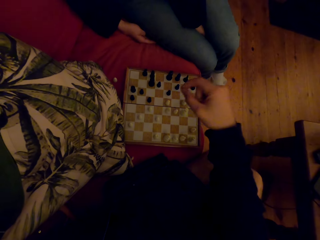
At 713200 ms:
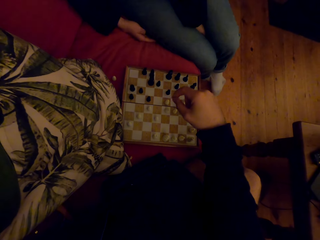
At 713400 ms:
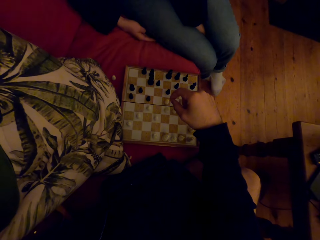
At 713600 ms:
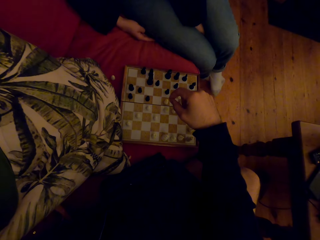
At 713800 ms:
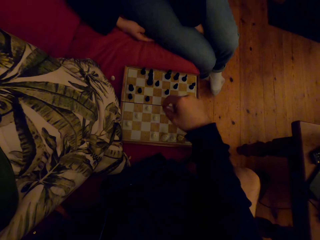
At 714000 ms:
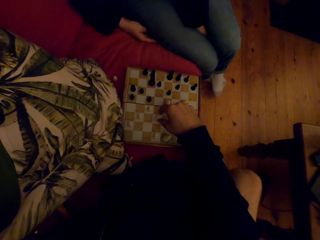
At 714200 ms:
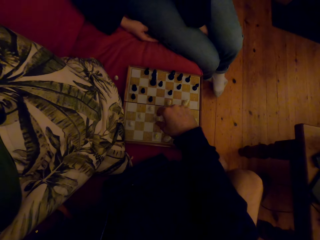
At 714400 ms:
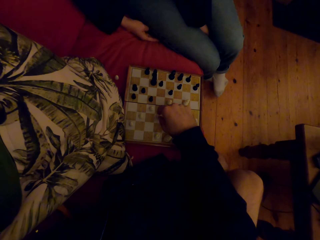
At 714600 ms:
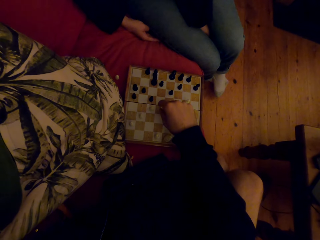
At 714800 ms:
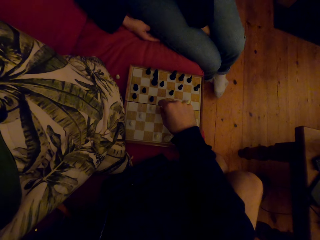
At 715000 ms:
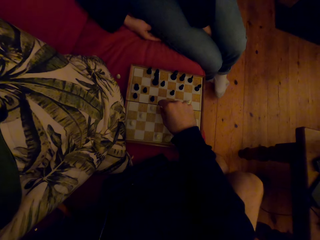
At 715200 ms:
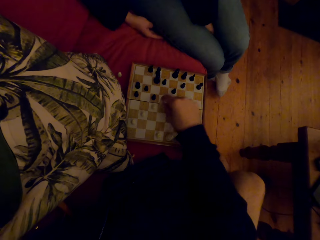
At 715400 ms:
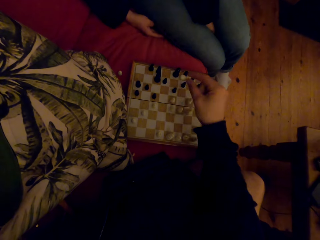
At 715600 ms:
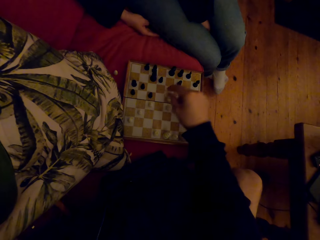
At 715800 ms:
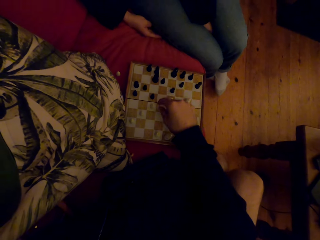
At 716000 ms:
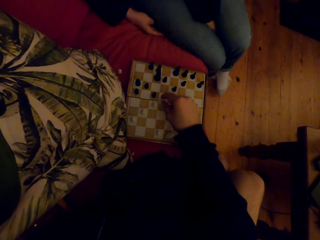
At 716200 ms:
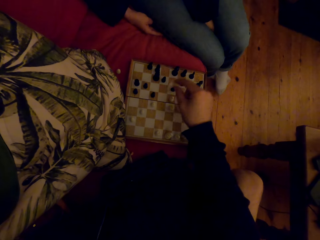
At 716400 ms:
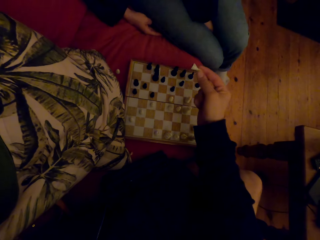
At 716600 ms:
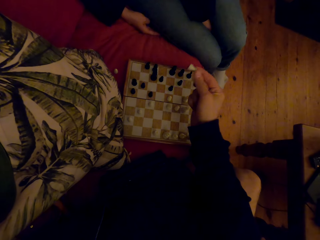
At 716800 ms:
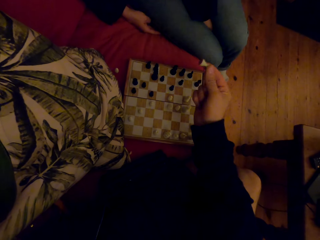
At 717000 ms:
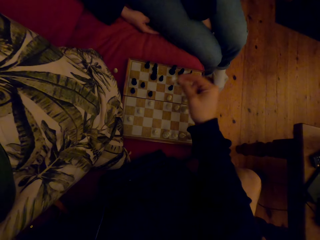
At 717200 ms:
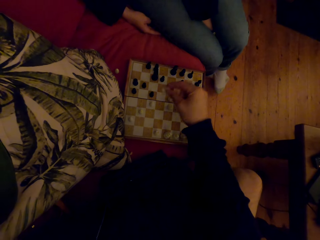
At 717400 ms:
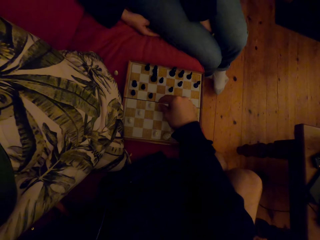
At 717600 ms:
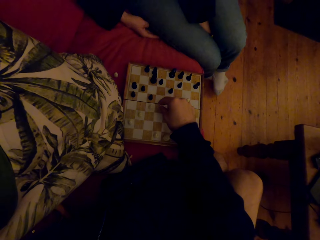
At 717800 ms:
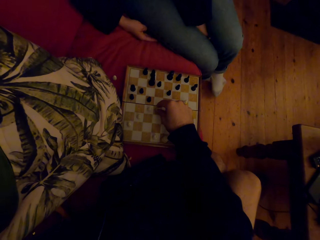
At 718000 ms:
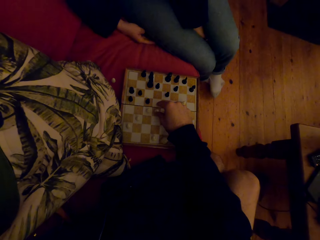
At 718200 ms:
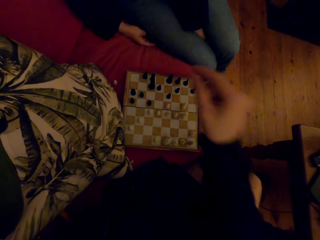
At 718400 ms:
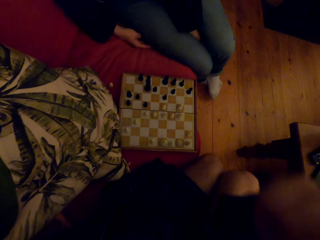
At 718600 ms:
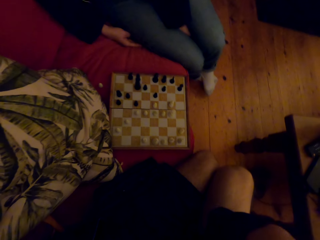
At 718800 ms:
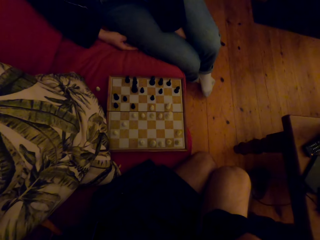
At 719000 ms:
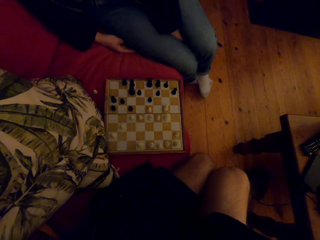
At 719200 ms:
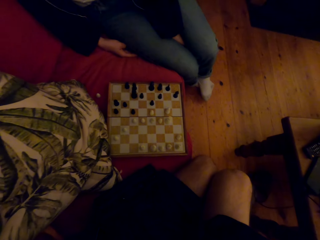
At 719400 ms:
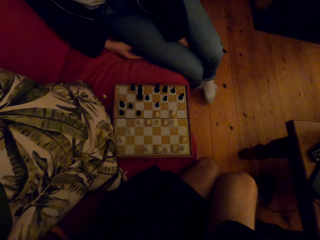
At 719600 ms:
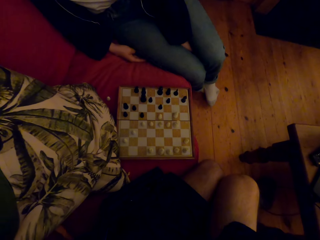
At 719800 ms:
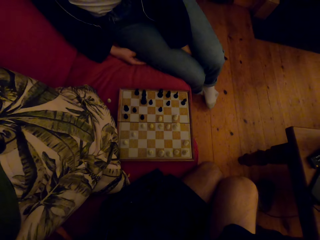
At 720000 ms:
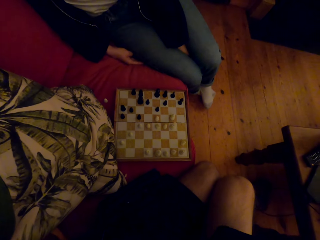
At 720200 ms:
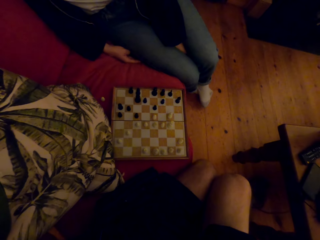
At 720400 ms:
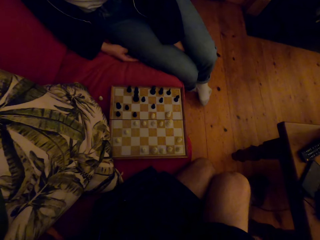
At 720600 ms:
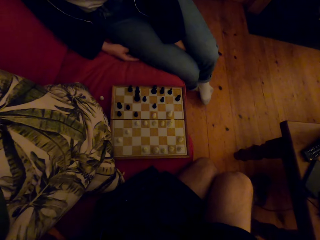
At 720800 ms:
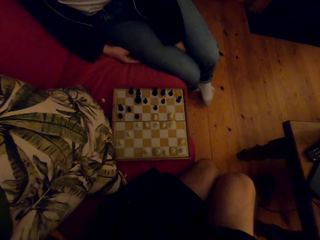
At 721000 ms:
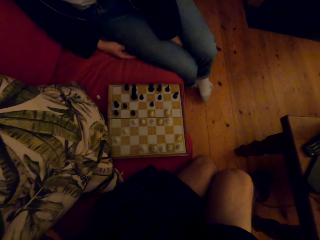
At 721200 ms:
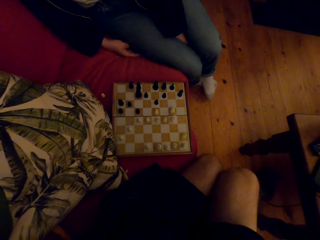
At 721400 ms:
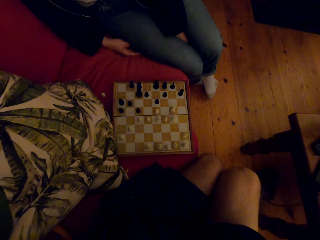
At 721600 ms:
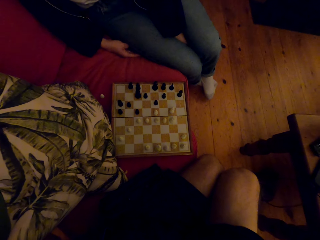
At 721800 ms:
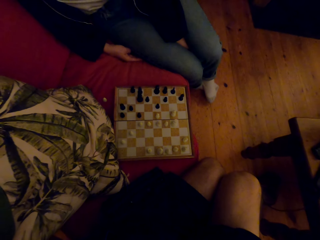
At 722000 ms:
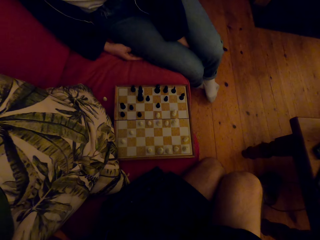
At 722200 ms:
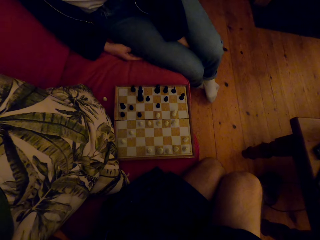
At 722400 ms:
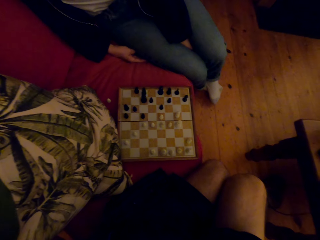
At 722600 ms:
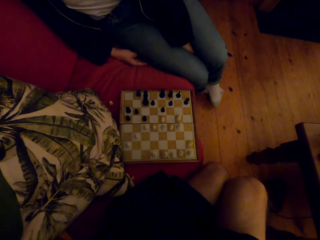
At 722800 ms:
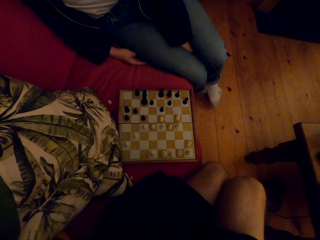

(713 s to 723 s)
The camera wearer plays chess with a person. They raise the hand.

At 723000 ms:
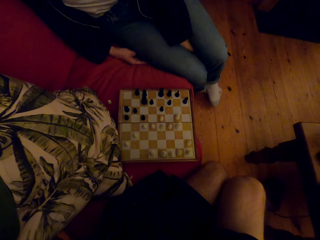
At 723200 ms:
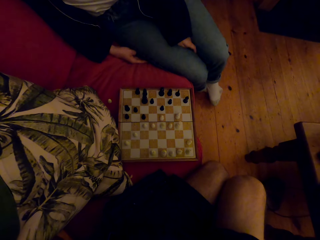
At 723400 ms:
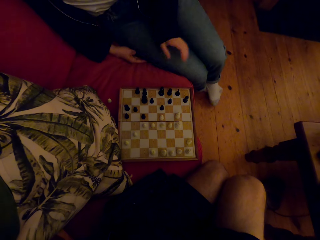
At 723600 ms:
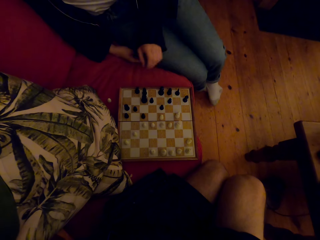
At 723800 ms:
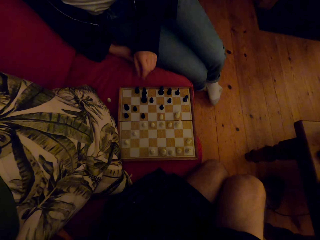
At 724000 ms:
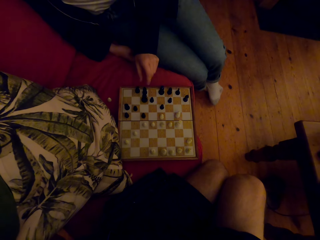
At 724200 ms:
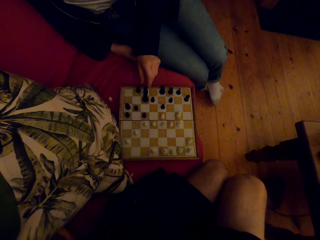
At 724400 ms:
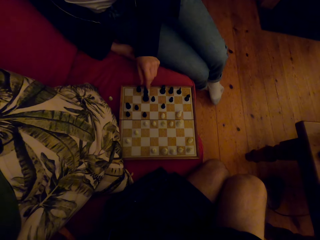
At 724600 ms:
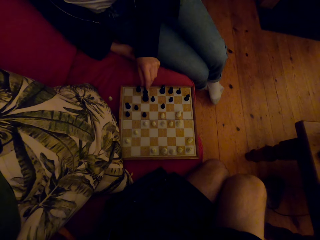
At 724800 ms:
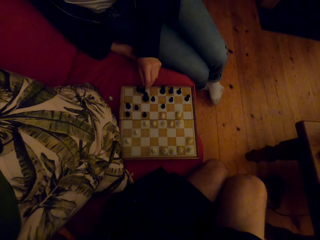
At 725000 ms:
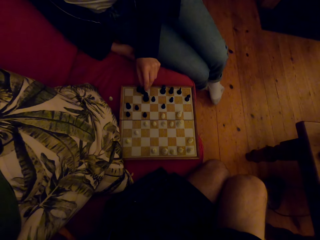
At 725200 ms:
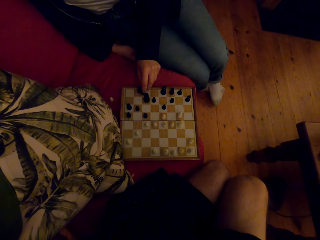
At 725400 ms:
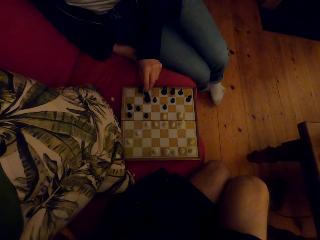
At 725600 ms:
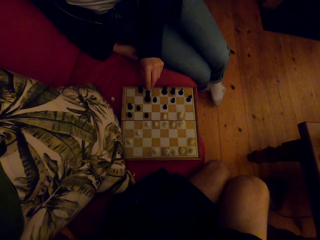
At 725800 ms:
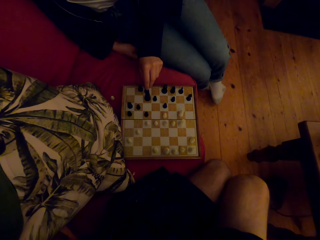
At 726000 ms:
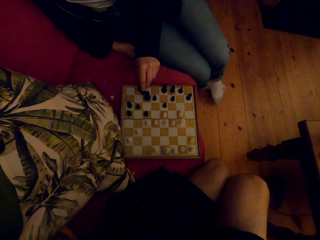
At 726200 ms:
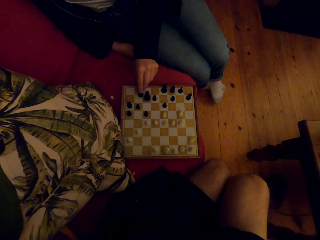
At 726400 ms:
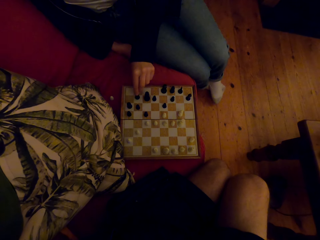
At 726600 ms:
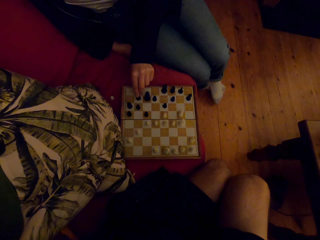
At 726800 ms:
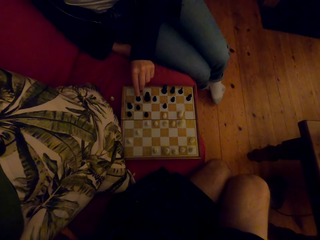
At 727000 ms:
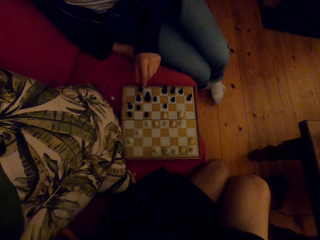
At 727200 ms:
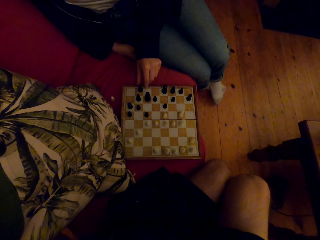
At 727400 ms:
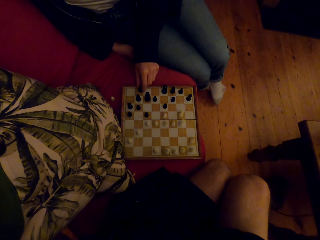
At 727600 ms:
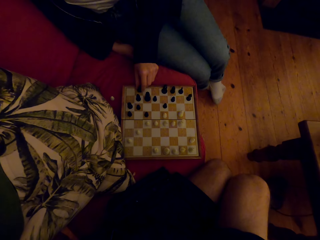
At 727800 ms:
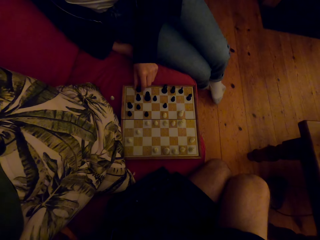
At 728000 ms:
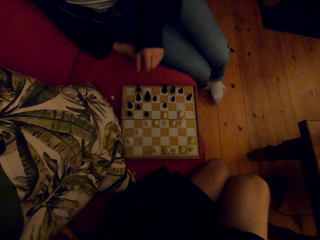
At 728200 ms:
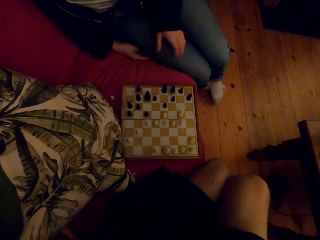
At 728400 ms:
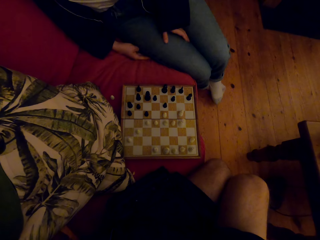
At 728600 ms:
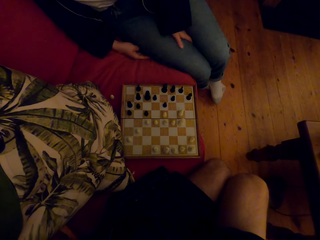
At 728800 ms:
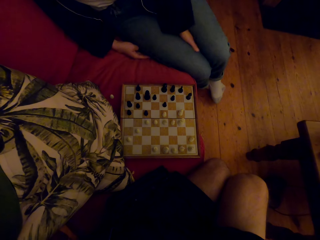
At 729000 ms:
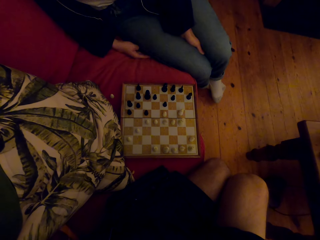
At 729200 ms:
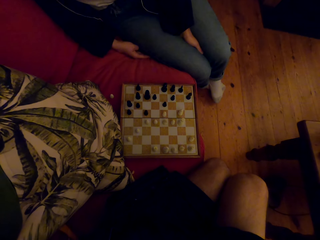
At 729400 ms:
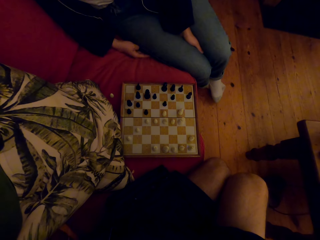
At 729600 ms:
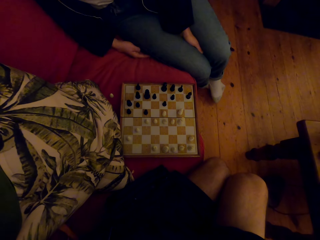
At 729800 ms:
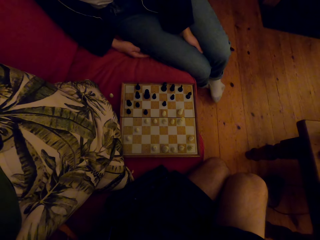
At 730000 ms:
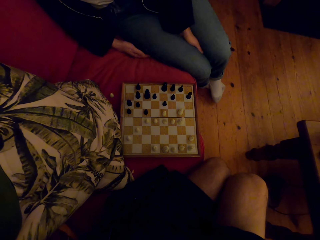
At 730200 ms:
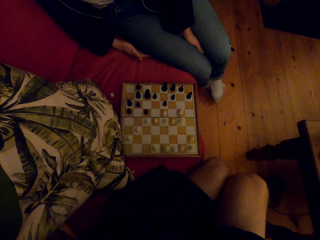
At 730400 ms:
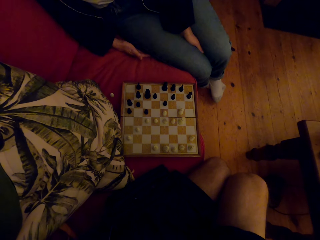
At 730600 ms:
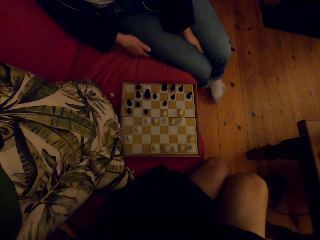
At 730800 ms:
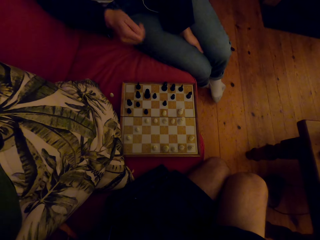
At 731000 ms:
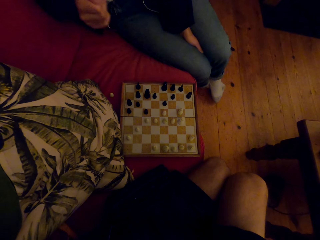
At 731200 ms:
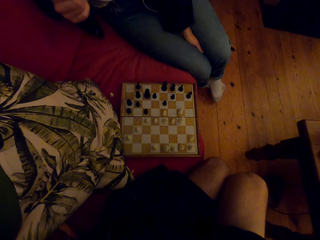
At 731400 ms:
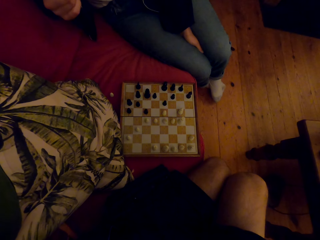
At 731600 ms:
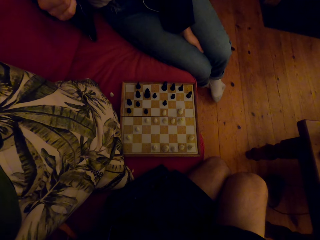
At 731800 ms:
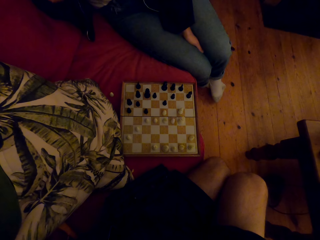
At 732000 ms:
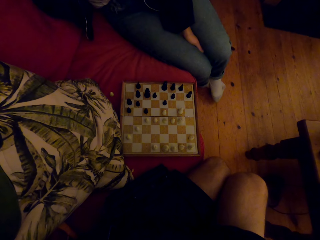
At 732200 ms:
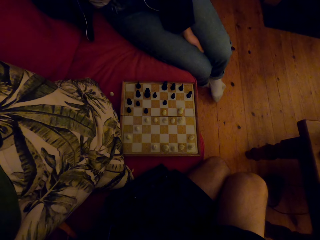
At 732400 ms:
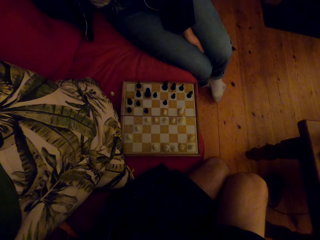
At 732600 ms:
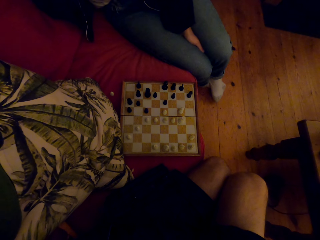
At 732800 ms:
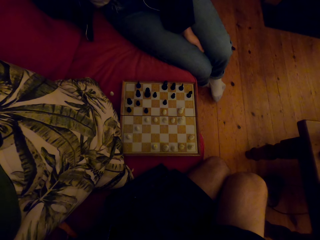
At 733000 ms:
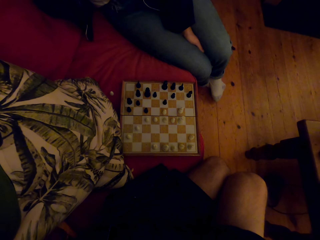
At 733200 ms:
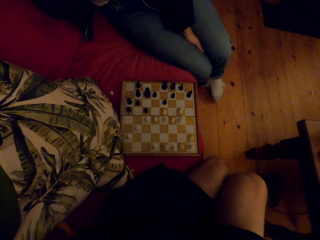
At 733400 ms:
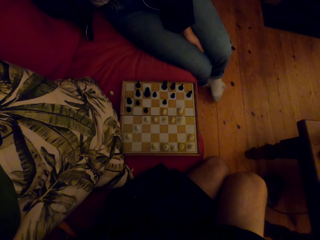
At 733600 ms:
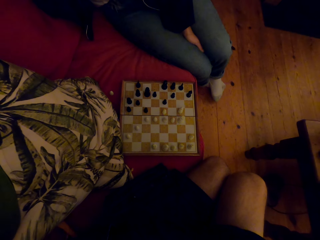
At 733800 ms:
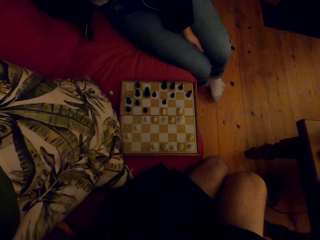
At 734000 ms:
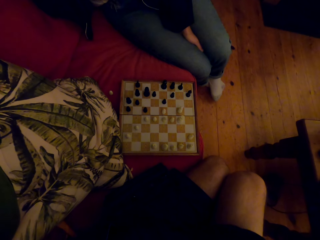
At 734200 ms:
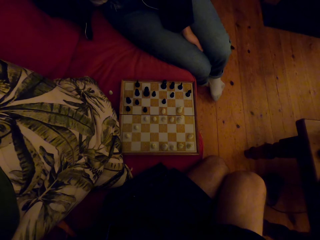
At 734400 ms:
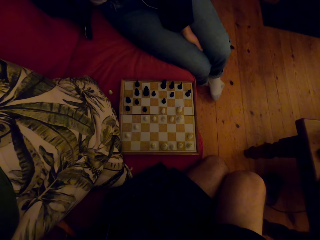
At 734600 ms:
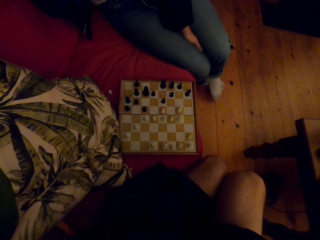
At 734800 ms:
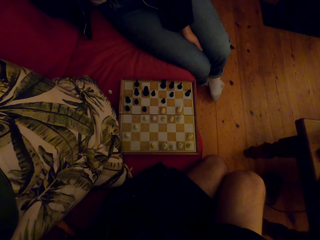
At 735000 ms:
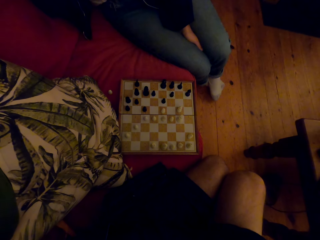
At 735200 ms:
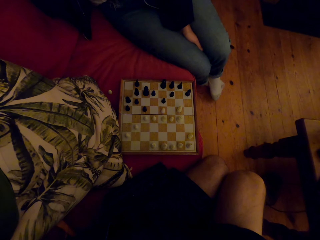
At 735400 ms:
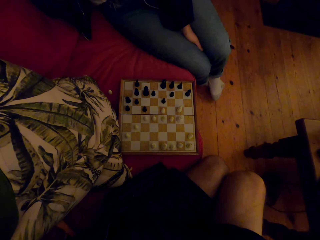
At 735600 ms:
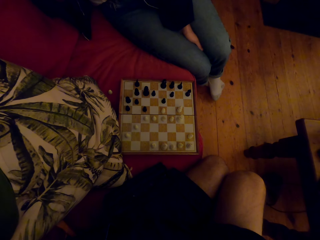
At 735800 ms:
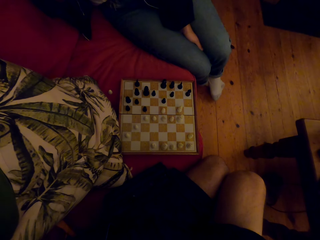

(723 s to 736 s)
A person plays chess with the camera wearer. The person raises the hand.
